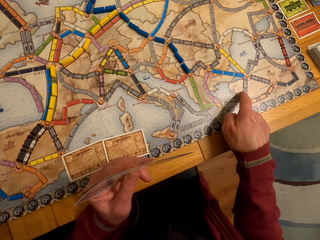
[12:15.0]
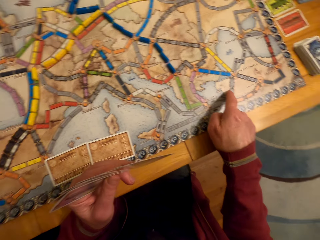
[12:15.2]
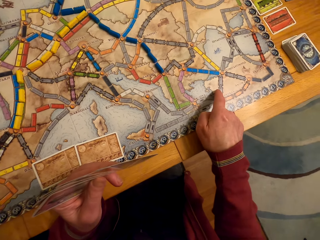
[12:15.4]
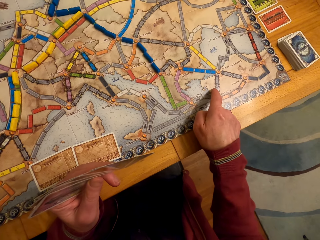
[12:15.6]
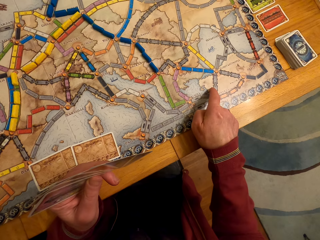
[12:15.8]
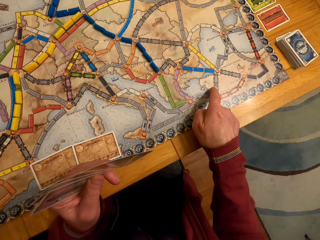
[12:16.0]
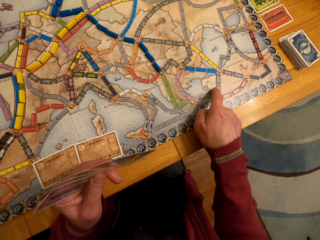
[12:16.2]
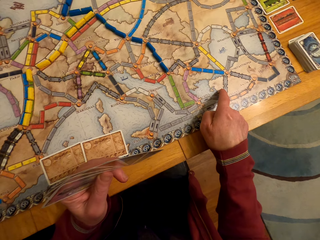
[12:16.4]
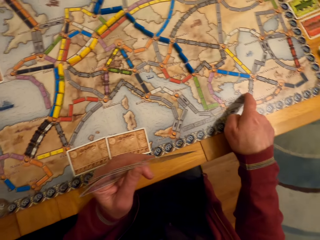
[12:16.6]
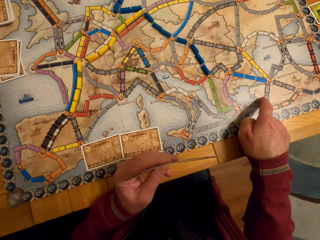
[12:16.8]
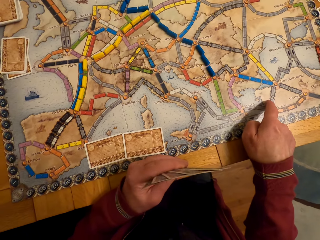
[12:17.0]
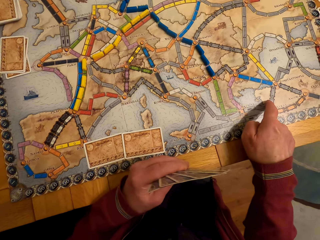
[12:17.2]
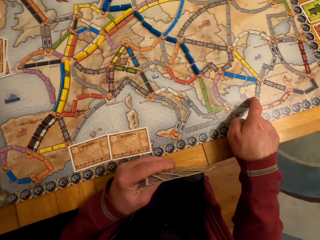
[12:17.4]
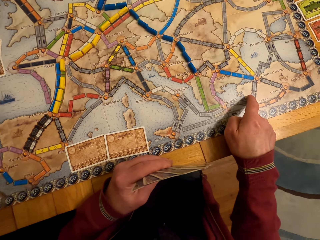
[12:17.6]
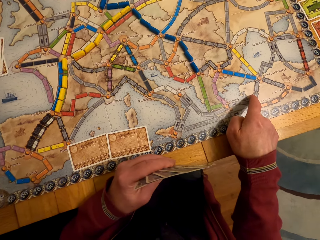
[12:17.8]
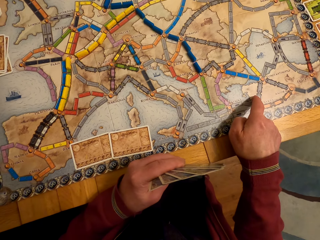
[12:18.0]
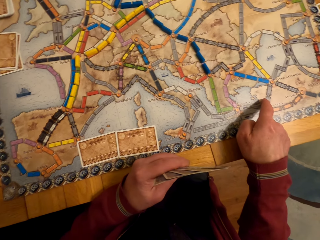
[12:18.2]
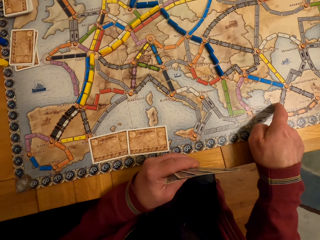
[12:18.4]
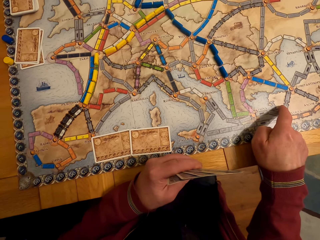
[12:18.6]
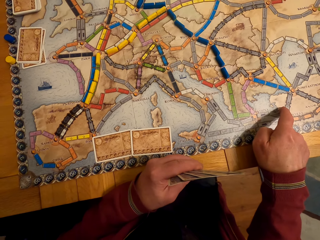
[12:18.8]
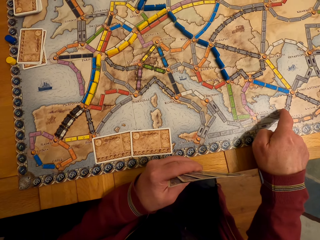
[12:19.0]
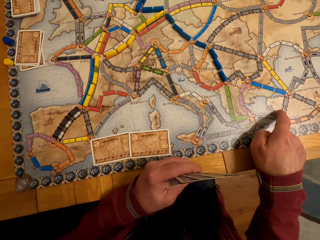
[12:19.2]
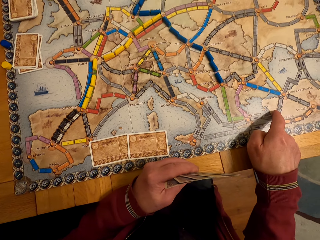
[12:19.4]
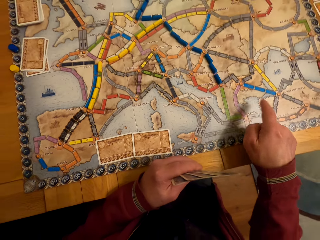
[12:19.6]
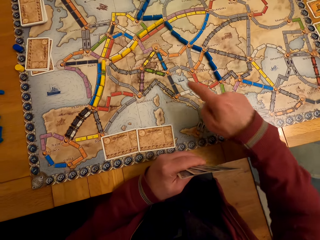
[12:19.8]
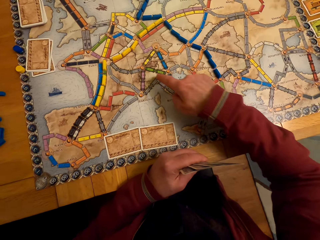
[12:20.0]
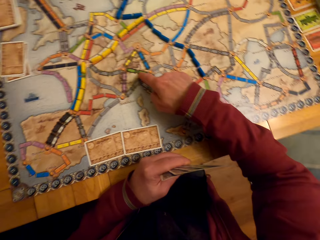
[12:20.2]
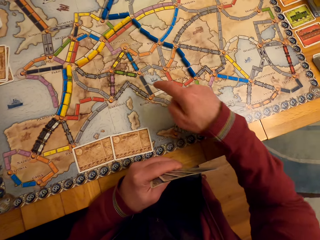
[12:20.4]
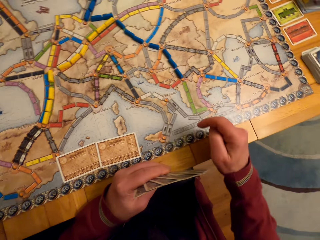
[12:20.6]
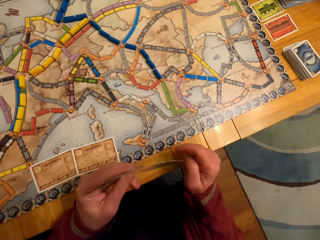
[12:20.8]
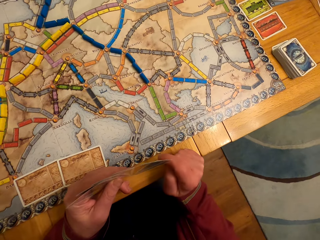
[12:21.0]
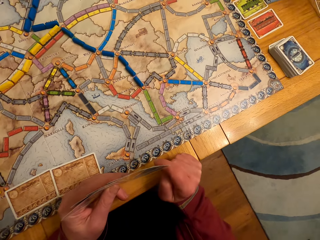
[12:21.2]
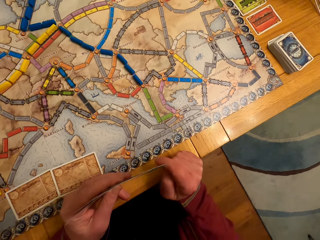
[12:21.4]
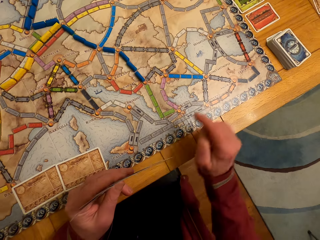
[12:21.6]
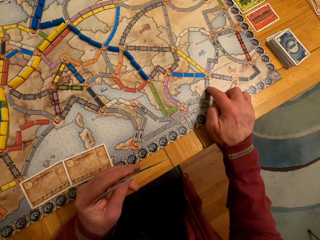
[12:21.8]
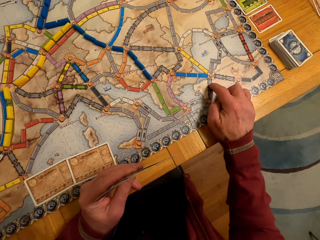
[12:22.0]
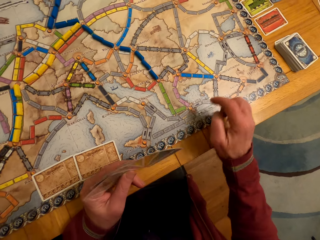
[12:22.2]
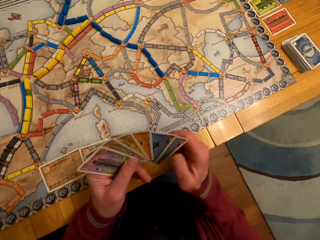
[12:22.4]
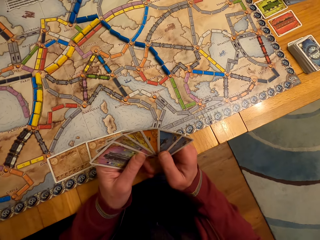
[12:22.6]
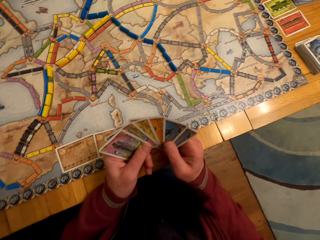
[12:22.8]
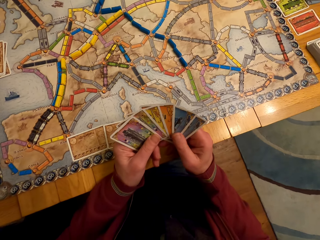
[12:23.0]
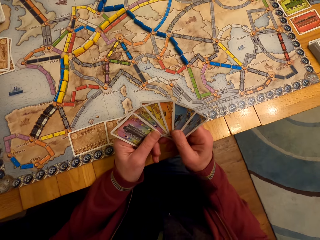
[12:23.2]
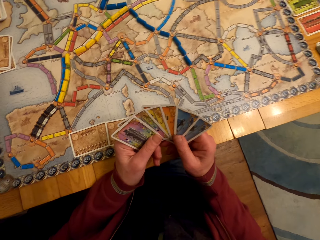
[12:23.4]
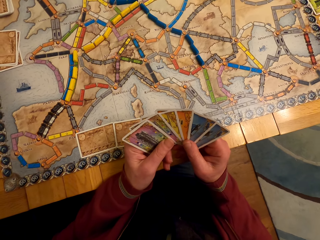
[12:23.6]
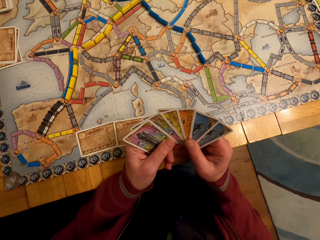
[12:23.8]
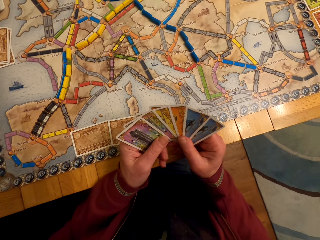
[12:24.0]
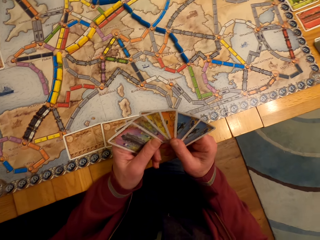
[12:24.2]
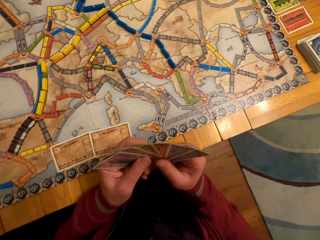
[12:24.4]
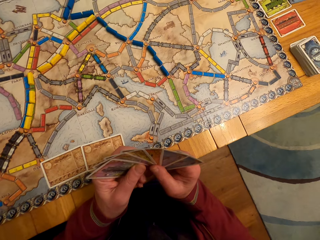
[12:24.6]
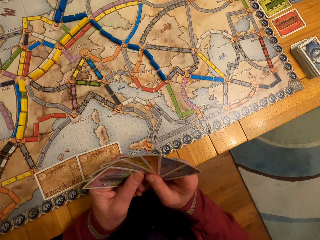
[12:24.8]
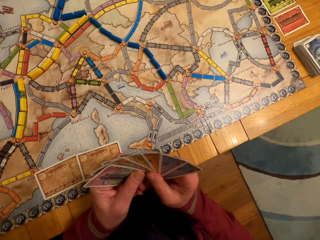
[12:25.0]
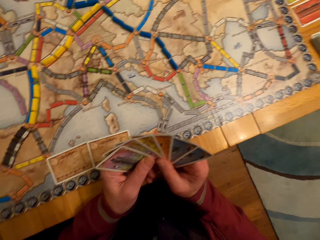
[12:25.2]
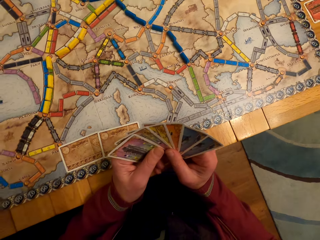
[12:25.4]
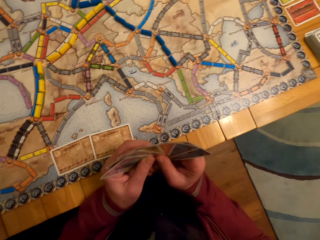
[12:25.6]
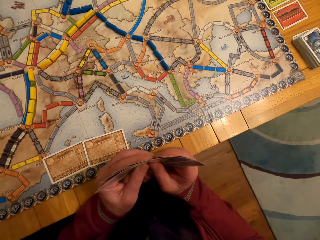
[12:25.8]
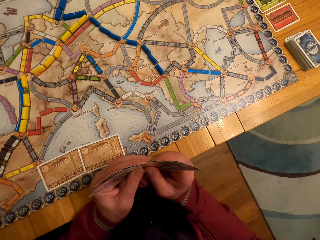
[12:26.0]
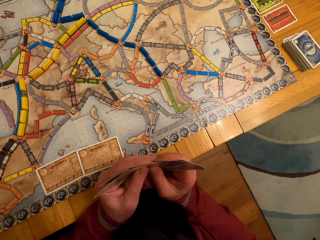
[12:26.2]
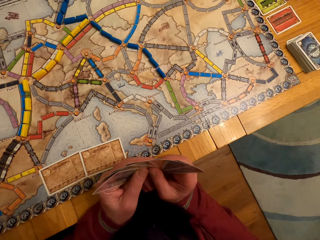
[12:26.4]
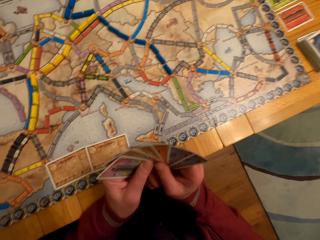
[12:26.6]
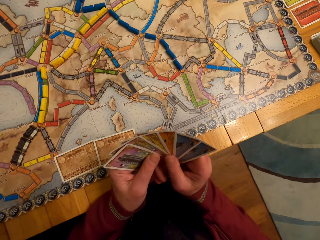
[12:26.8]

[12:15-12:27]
A man looks at the paper. The man touches the paper, moves the hand and touches the paper. The camera wearer points at the board game table with his right hand. The man looks at the cards.

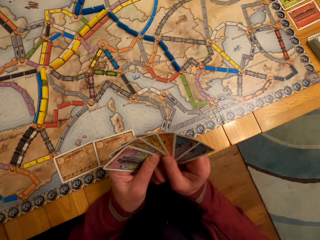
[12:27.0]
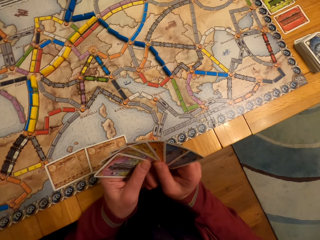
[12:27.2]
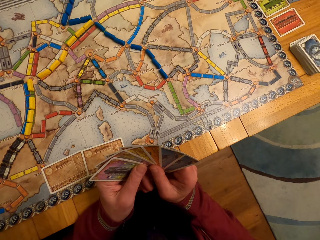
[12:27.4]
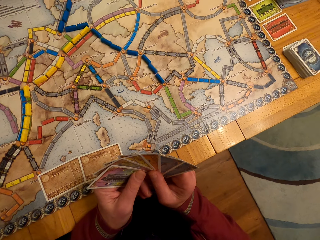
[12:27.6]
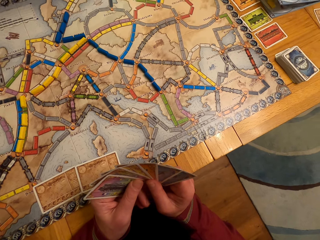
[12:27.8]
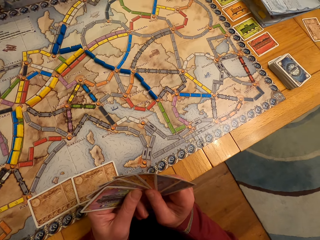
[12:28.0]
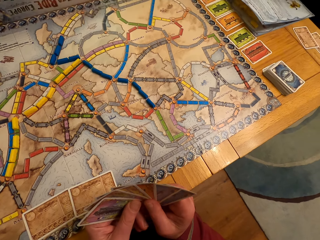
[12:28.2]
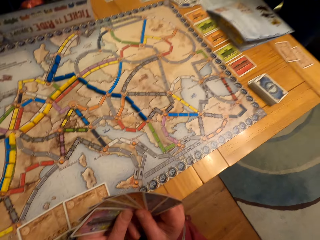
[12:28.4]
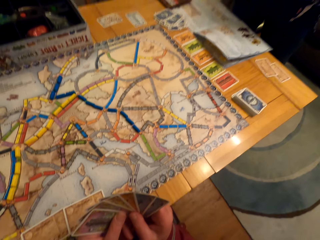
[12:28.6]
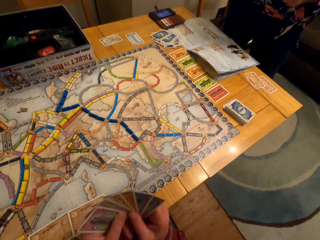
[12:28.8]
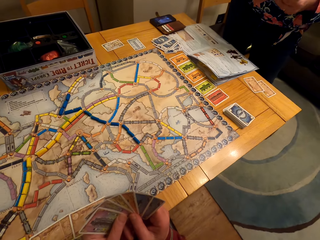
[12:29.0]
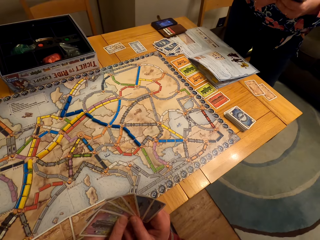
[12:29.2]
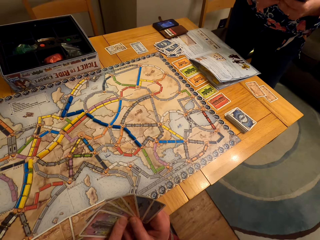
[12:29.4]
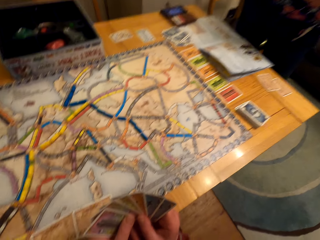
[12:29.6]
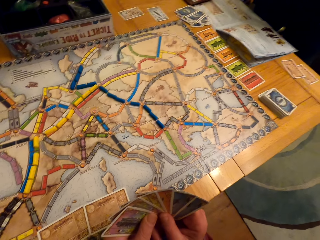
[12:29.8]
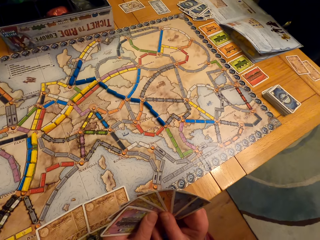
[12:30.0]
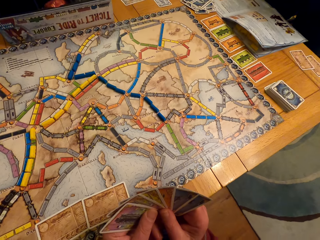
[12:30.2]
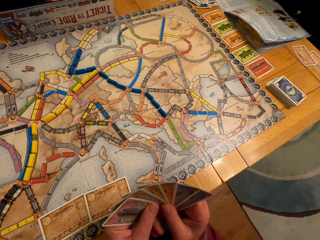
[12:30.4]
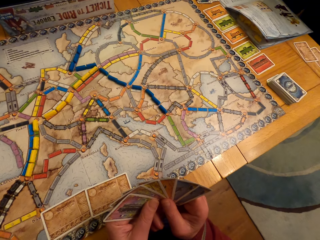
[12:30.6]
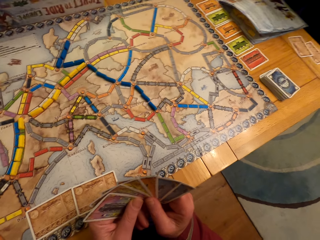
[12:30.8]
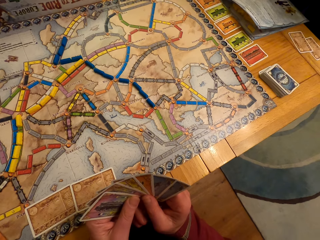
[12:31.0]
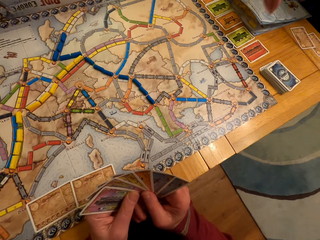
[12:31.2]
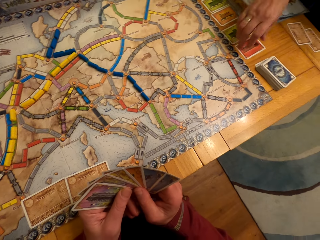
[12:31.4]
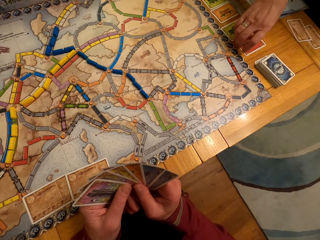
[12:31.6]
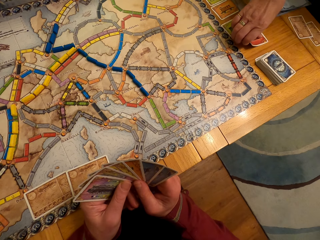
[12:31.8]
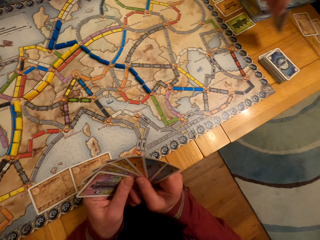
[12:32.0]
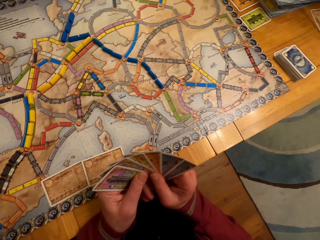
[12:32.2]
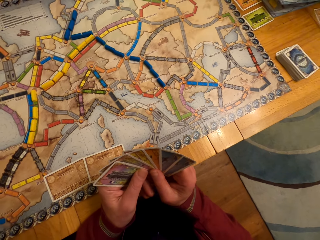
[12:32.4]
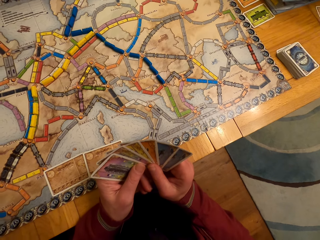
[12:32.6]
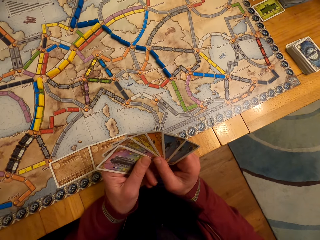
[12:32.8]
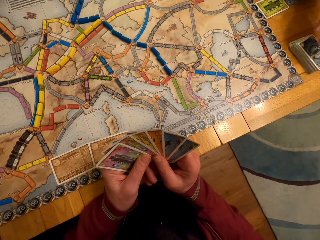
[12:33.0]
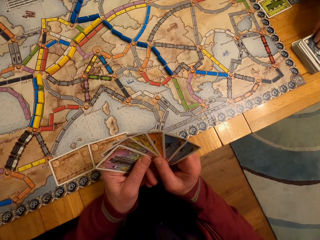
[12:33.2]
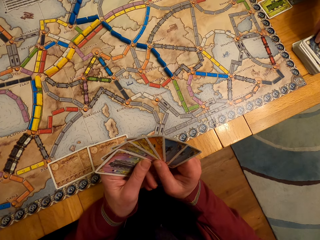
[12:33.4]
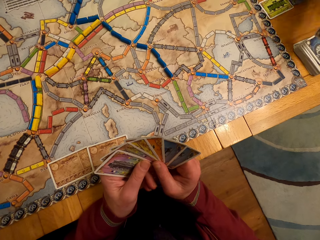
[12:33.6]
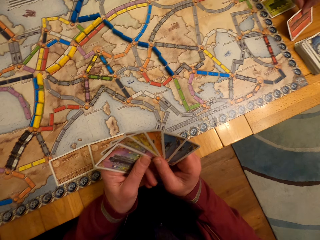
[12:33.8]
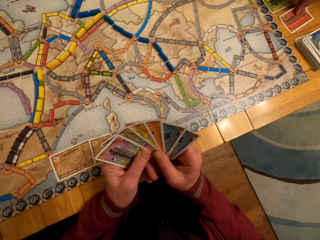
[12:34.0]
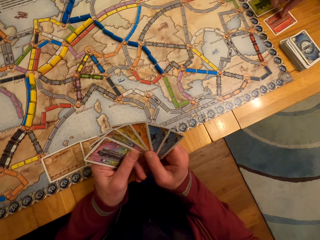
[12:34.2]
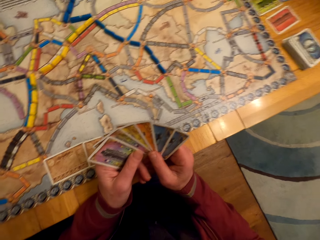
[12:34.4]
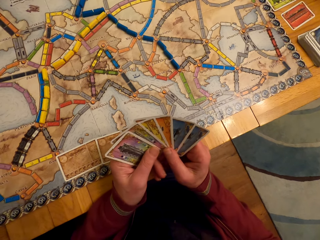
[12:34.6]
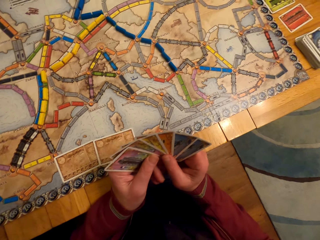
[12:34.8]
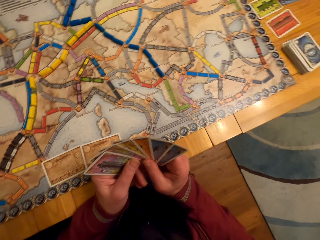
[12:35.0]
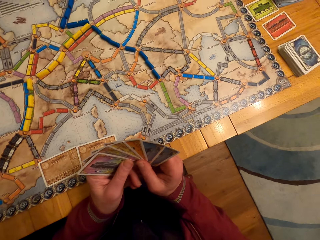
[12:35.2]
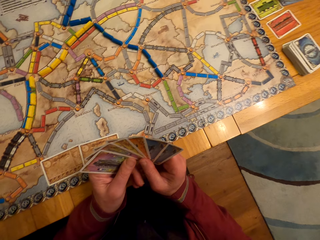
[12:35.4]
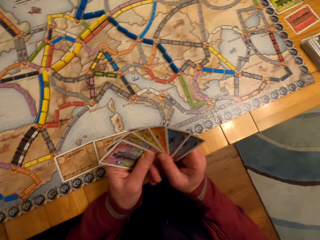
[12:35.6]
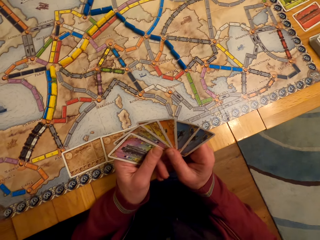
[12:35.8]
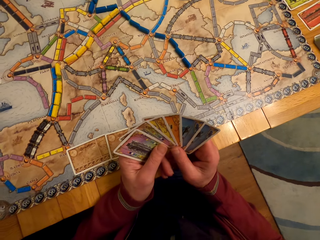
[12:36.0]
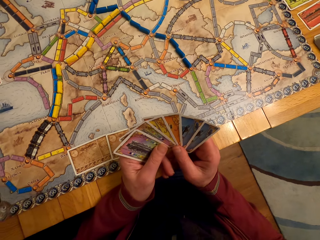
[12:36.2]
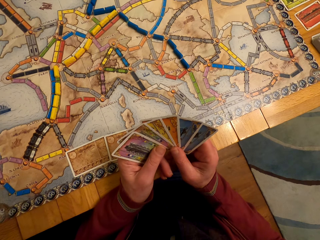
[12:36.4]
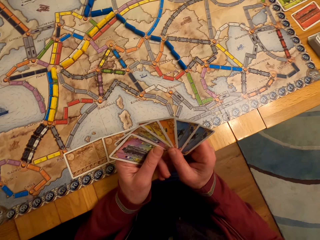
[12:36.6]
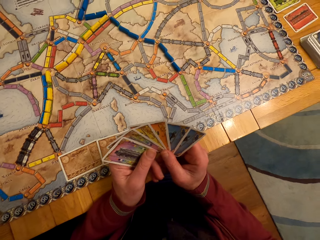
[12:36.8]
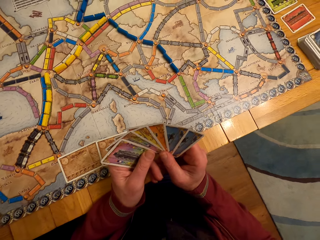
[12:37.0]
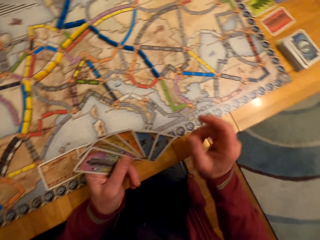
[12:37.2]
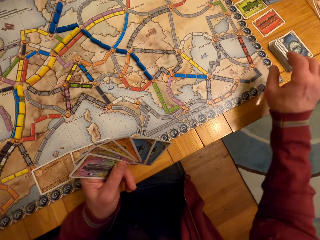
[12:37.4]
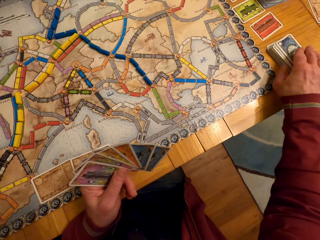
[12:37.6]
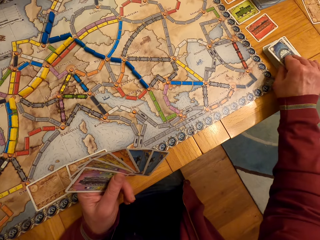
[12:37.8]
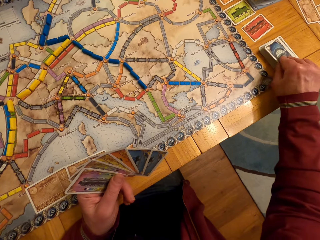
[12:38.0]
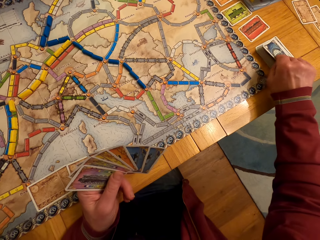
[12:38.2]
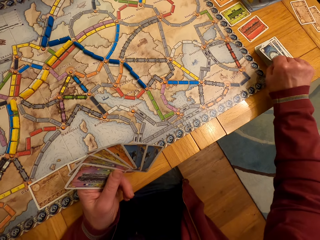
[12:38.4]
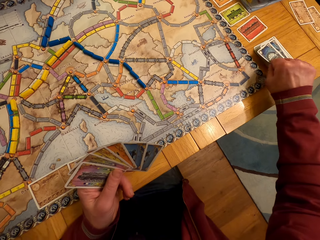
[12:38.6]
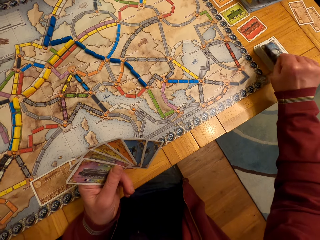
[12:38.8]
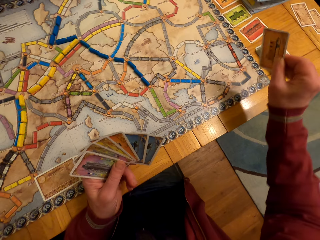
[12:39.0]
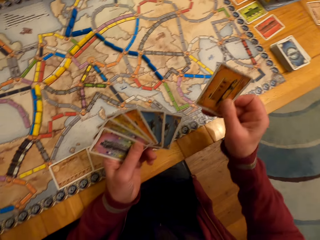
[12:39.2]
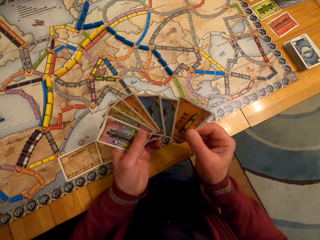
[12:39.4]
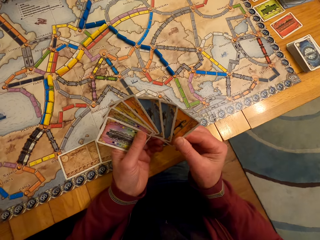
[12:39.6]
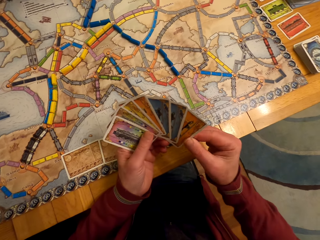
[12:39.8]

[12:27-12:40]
A lady picks up the board game card from the table. The lady picks up the card again. The lady puts the card on the table. A man looks at the cards. The man picks up the card. The camera wearer picks up a board game card from the table. The man passes the card to the left hand.
